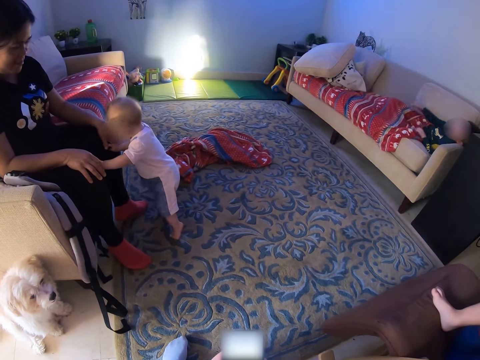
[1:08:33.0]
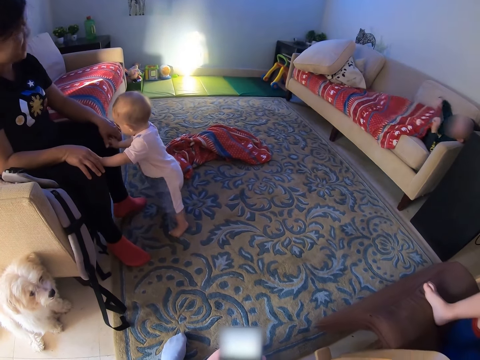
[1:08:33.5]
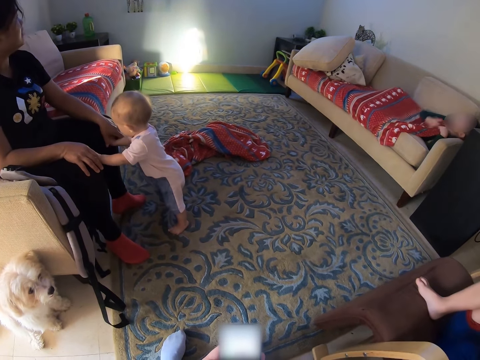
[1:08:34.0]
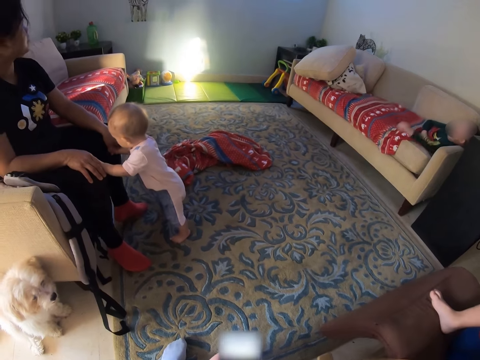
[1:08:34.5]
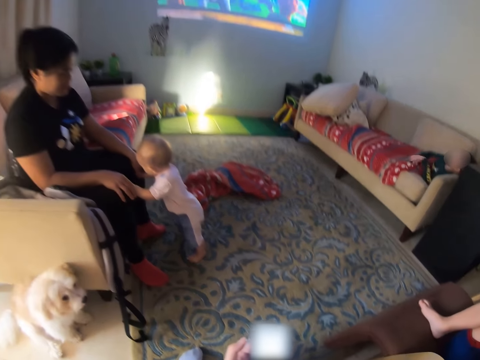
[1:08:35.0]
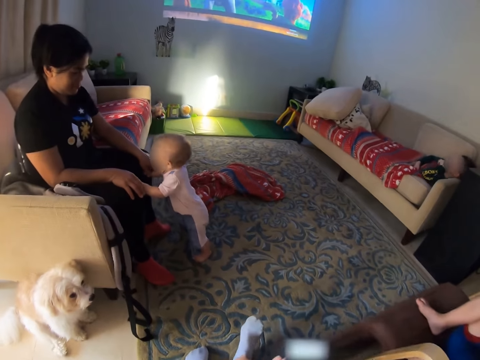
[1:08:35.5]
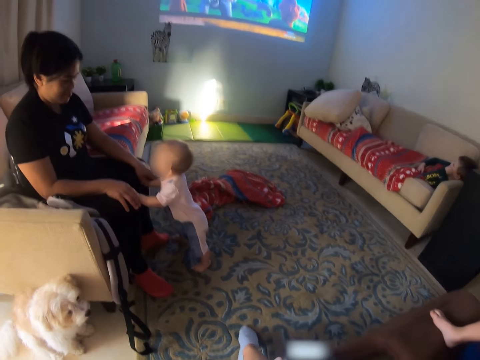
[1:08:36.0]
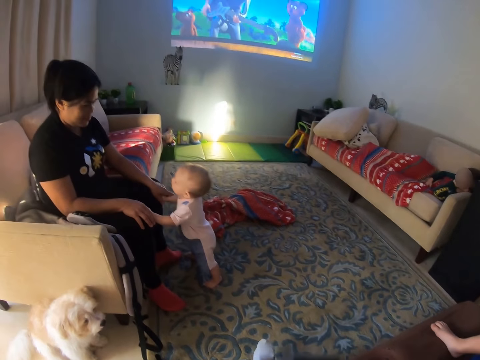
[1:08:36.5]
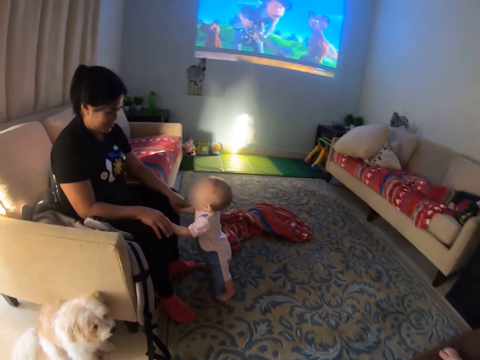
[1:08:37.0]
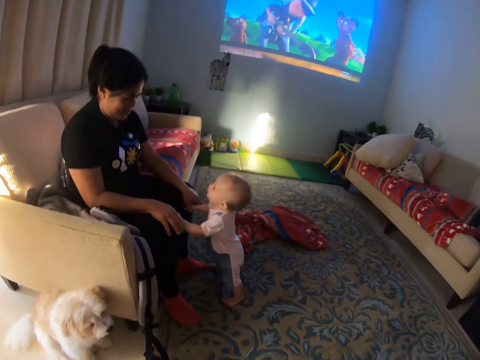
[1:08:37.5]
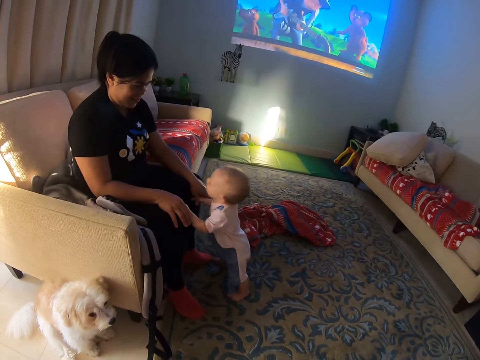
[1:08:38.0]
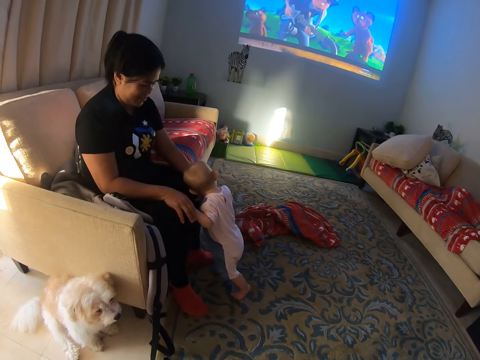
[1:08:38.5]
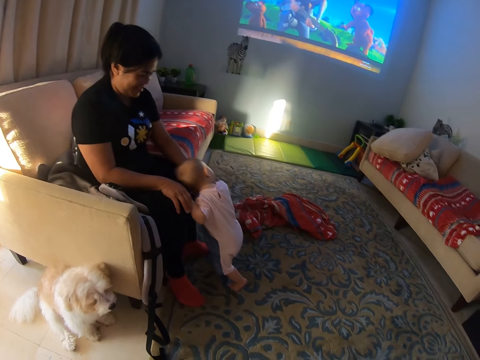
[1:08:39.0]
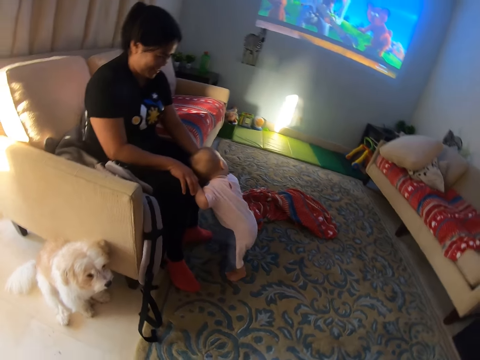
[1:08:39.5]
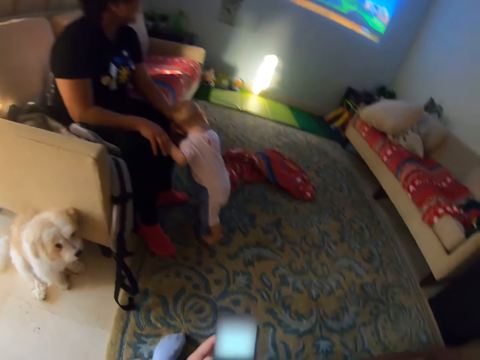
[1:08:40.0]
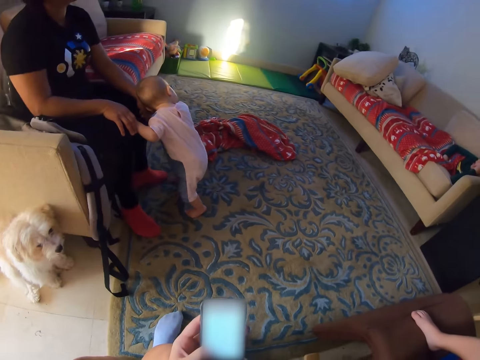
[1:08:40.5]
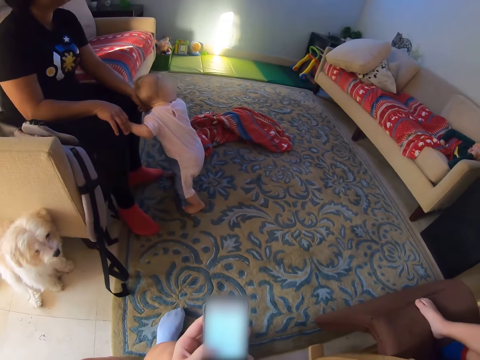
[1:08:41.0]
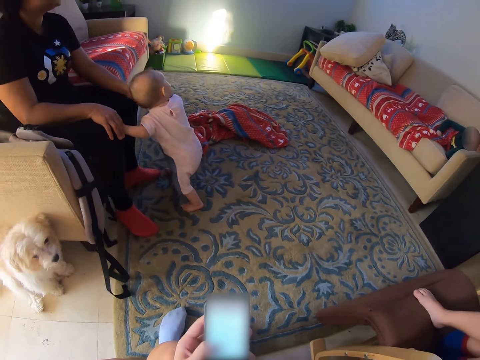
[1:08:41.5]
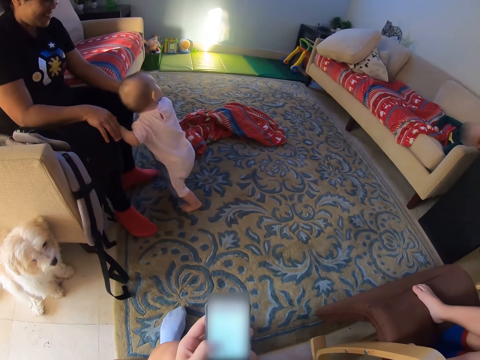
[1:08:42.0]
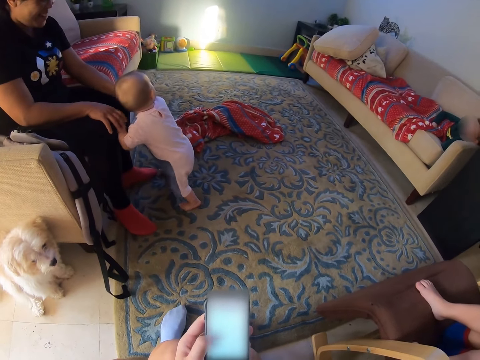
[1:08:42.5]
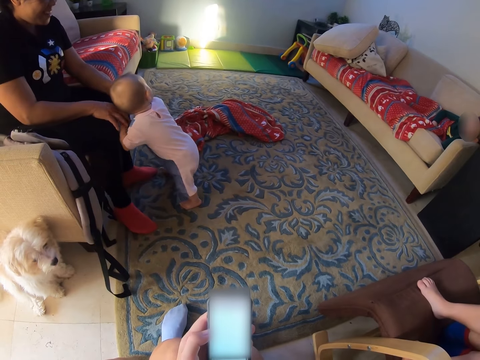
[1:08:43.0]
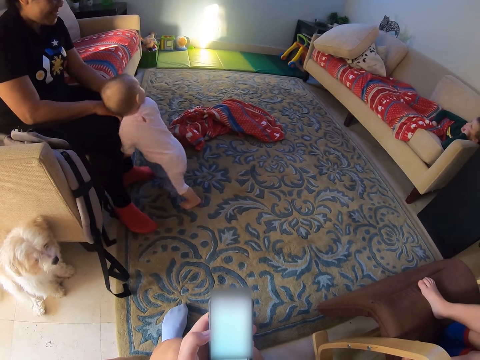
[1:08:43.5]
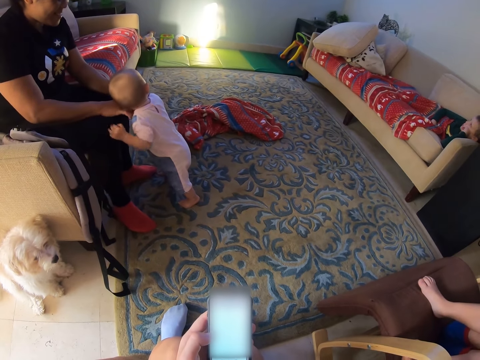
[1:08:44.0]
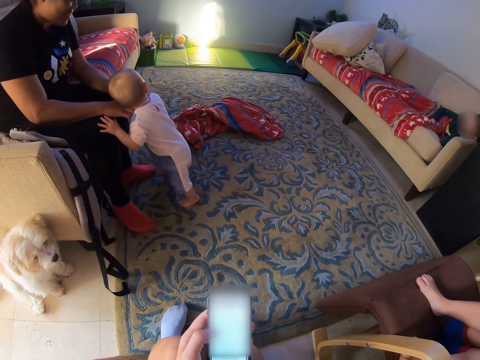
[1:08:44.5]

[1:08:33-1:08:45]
The camera wearer operates the phone. He swings the leg. A child lies on the sofa. A person leans on another person. The camera wearer moves his leg. He operates the phone.

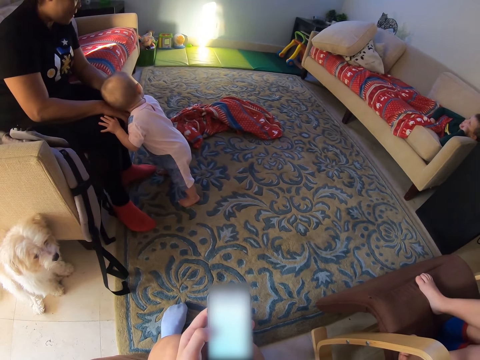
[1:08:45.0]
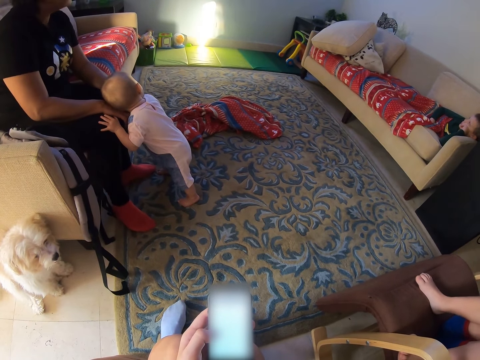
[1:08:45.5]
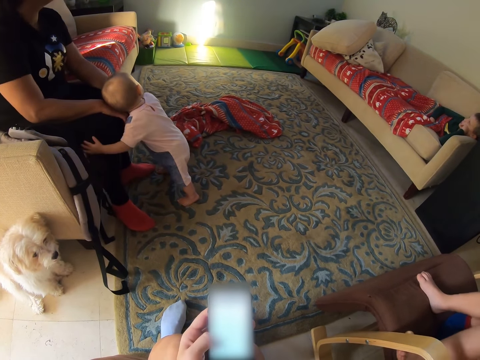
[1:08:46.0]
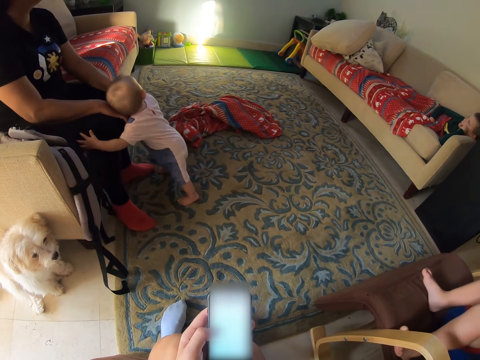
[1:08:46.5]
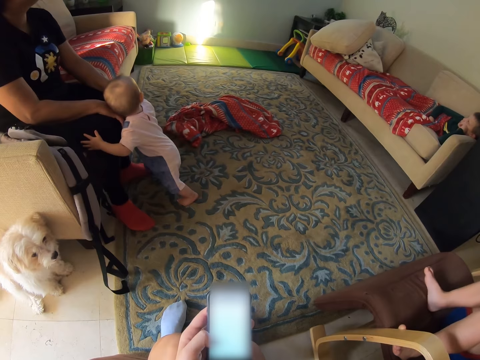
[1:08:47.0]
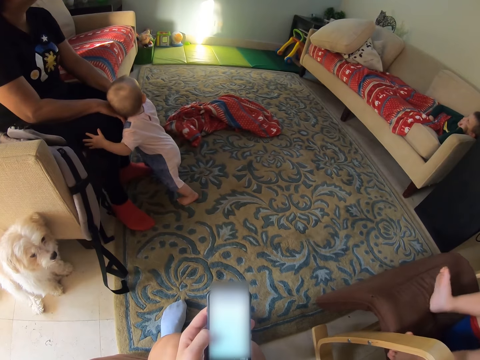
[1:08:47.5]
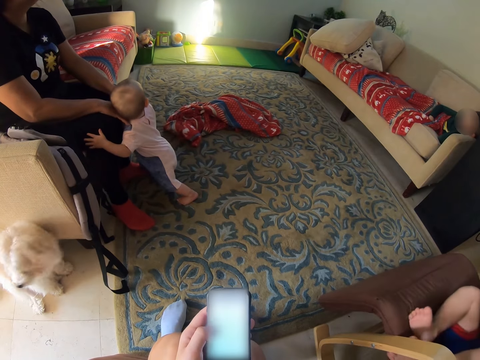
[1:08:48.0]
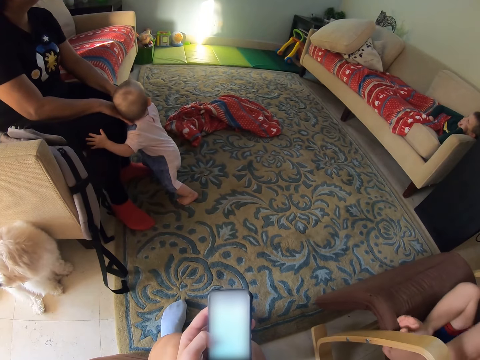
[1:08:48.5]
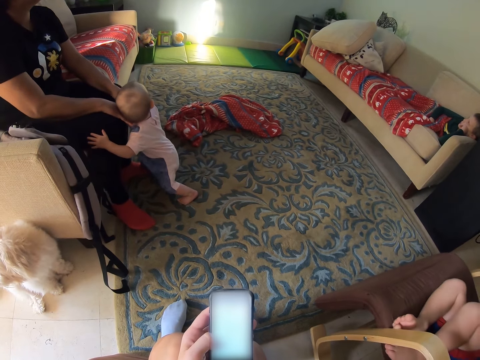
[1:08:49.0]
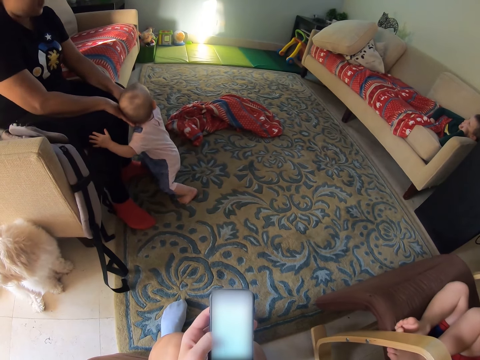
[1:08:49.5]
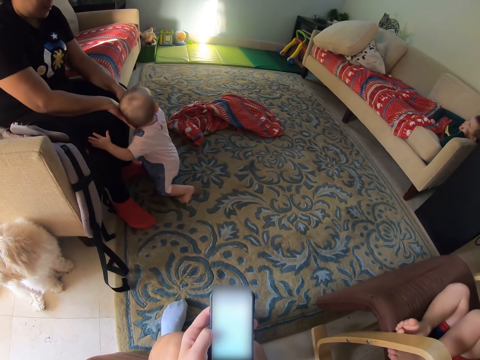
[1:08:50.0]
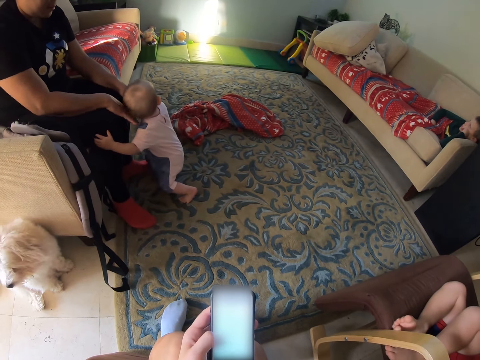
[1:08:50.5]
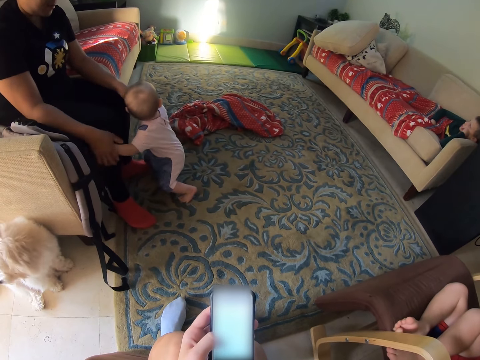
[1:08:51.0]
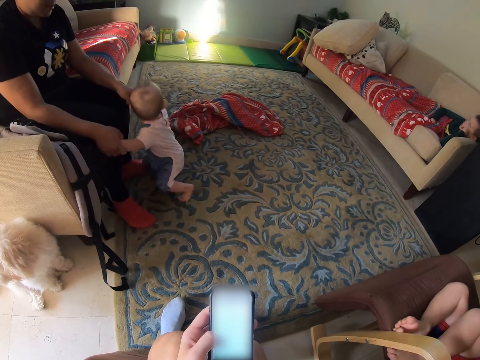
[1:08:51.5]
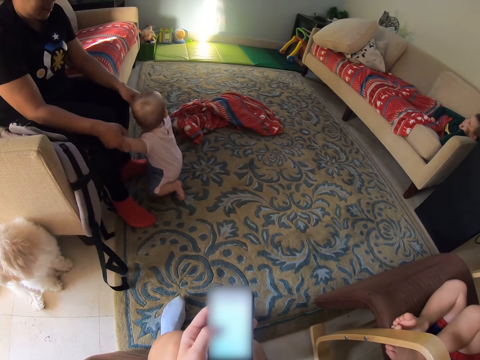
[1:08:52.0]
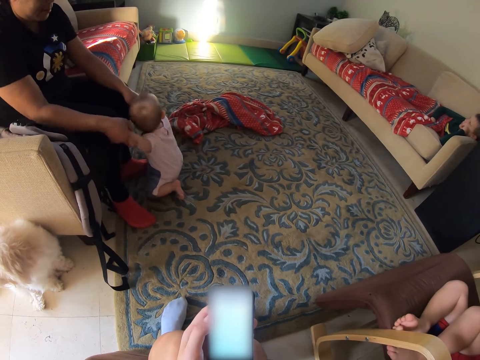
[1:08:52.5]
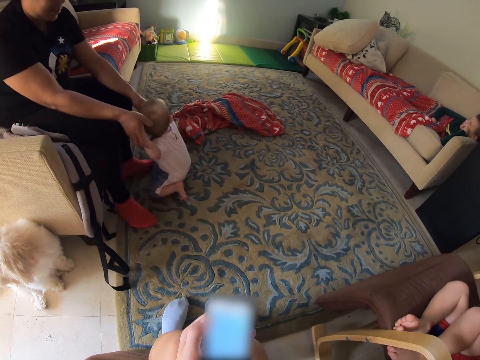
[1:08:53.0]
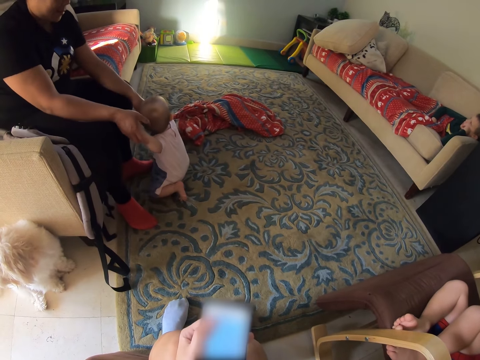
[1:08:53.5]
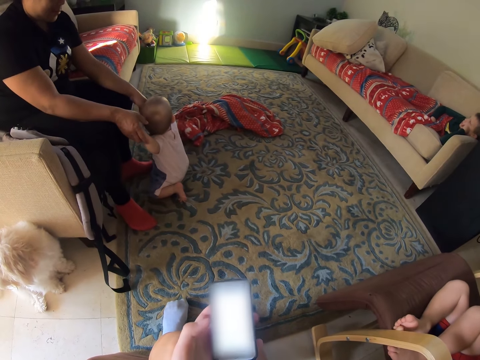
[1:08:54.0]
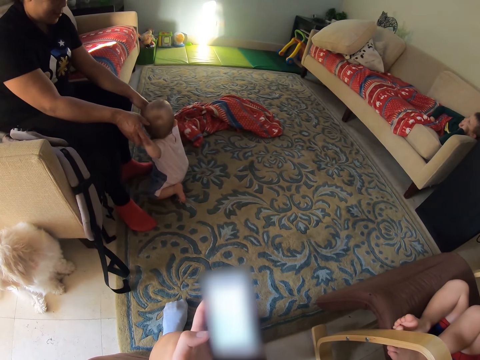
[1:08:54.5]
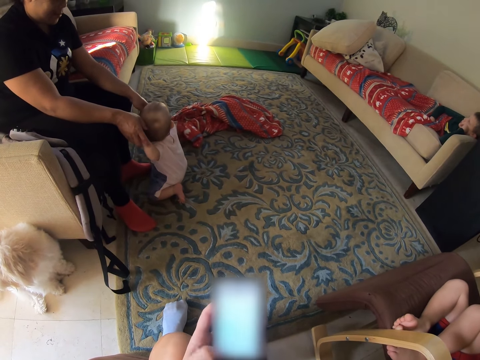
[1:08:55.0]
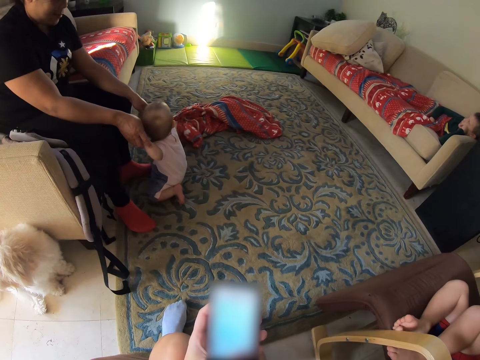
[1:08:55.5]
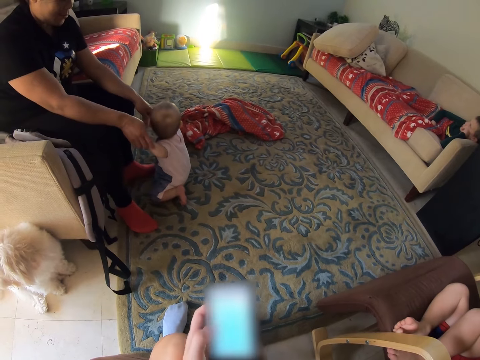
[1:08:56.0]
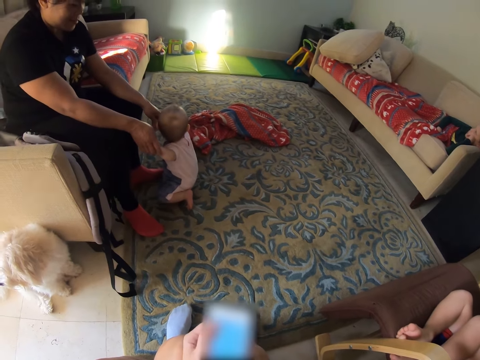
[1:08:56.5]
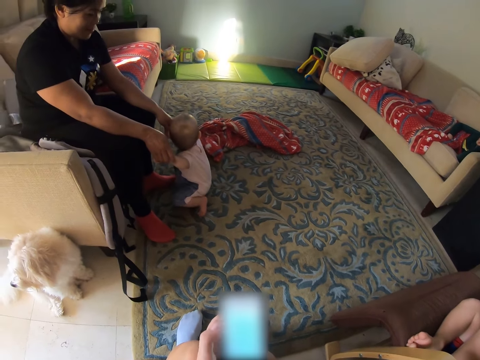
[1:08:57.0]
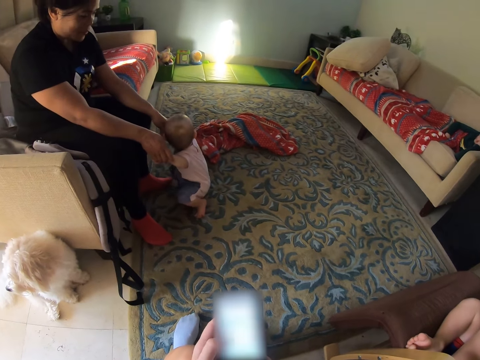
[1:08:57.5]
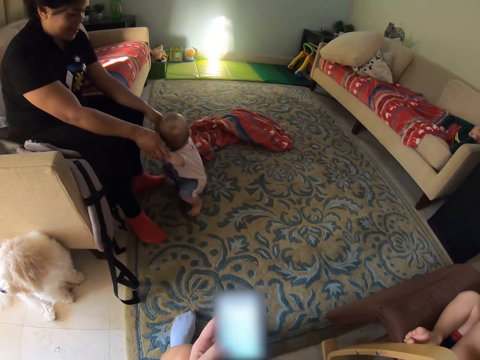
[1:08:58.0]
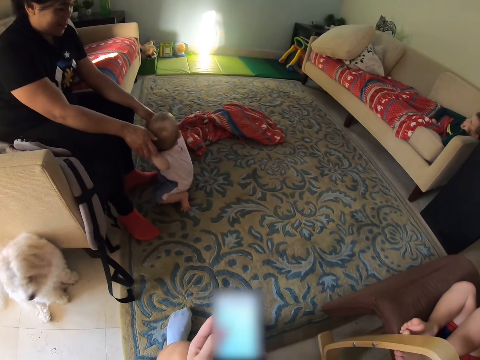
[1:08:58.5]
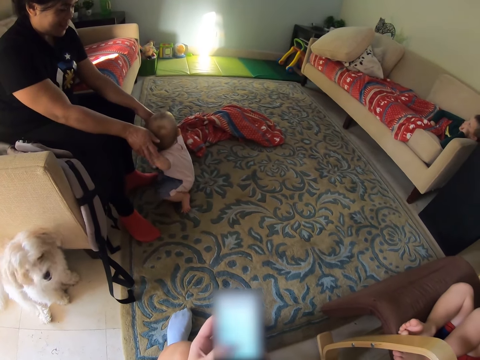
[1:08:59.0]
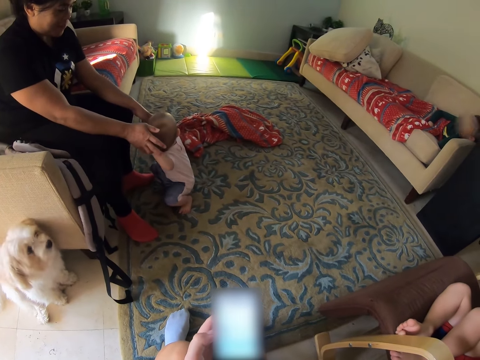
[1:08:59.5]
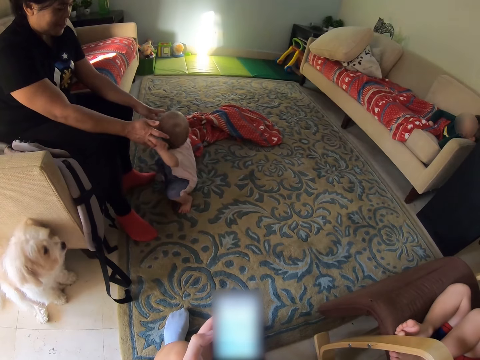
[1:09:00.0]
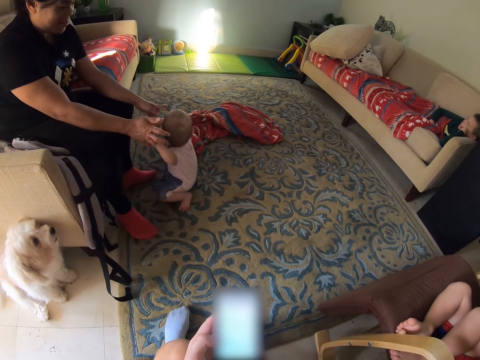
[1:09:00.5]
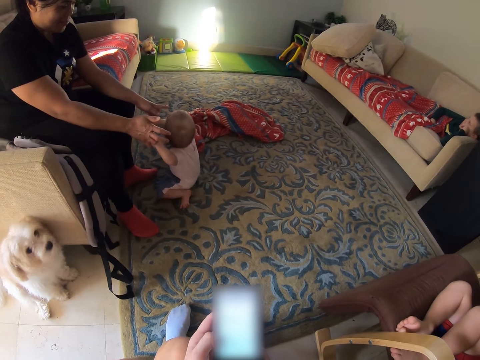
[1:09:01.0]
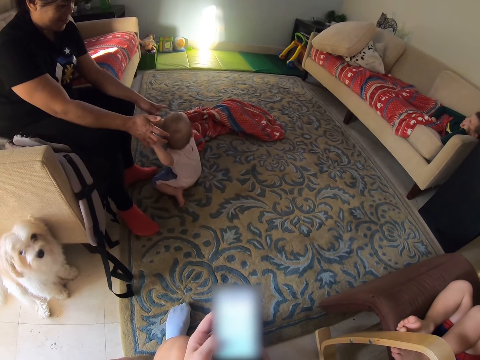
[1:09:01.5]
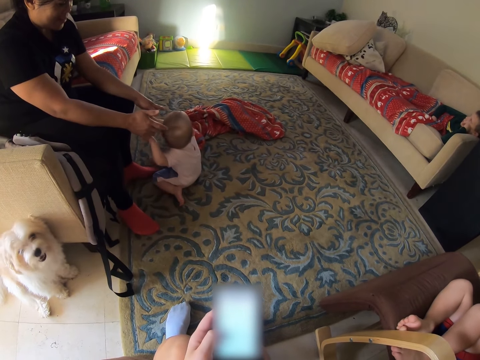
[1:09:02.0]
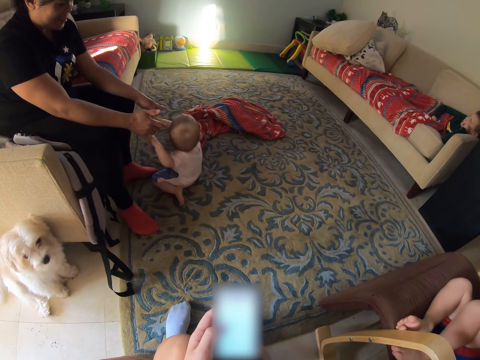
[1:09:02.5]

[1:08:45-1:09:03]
A baby holds the leg together. A person kneels on the floor. Another baby squats down. The camera wearer operates the phone.
